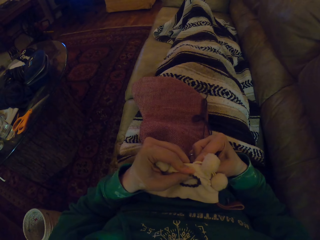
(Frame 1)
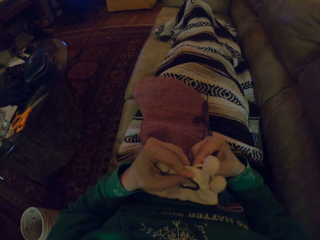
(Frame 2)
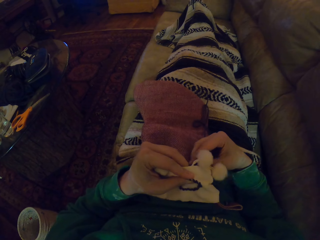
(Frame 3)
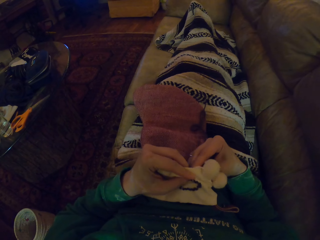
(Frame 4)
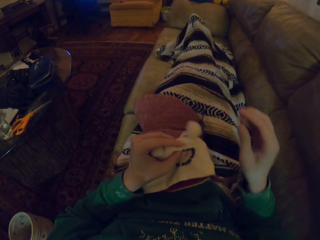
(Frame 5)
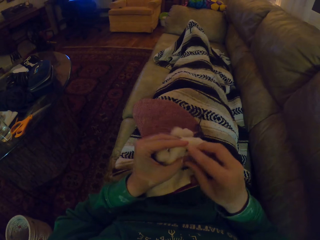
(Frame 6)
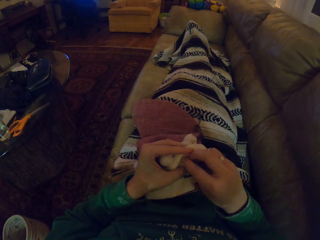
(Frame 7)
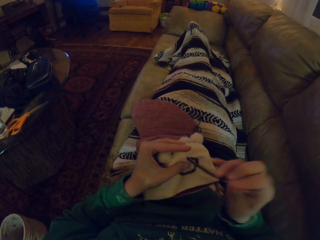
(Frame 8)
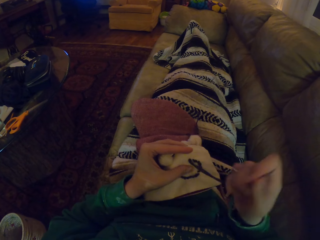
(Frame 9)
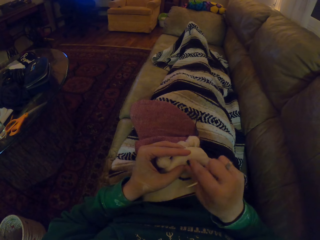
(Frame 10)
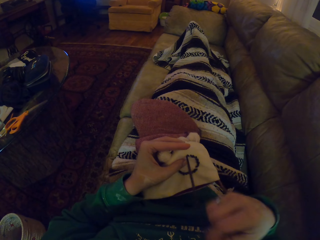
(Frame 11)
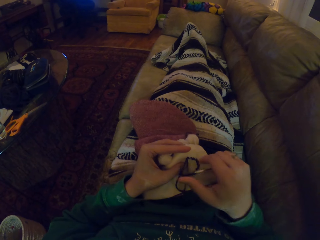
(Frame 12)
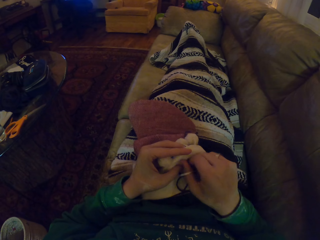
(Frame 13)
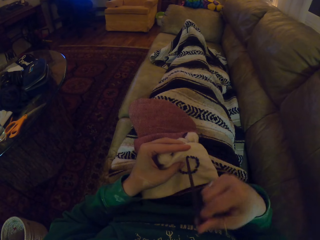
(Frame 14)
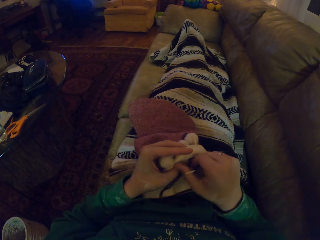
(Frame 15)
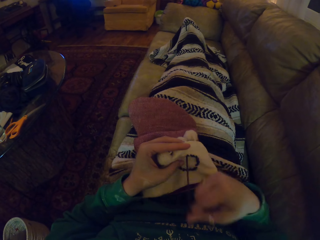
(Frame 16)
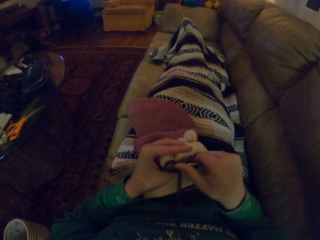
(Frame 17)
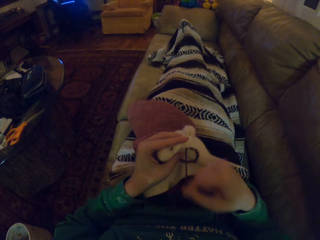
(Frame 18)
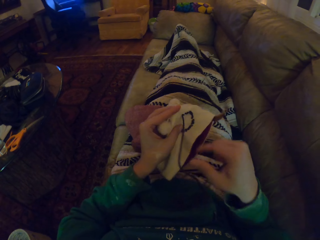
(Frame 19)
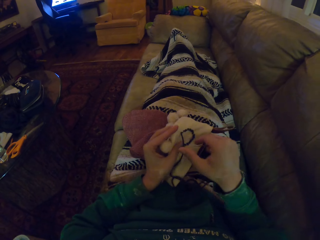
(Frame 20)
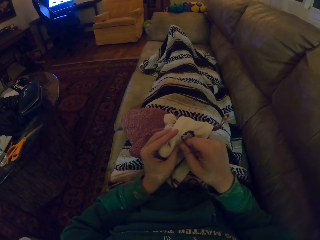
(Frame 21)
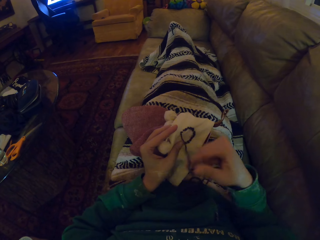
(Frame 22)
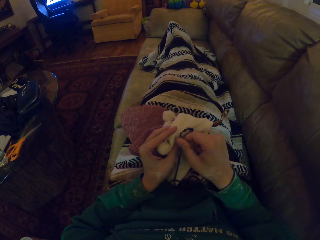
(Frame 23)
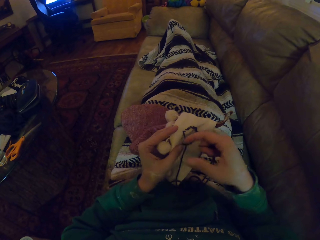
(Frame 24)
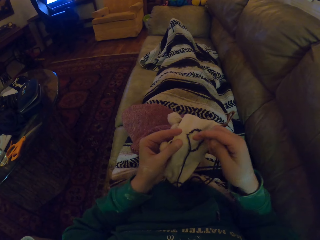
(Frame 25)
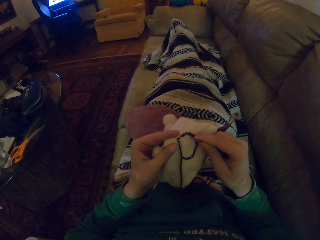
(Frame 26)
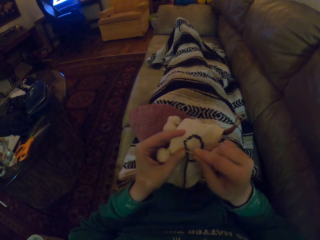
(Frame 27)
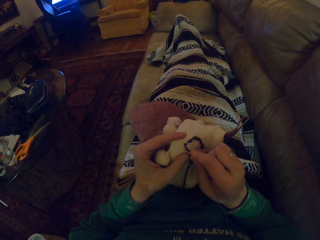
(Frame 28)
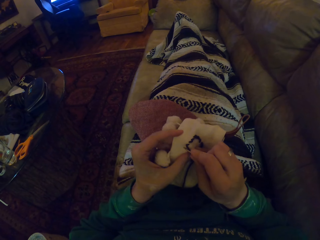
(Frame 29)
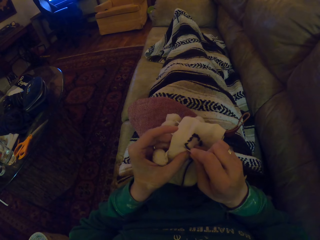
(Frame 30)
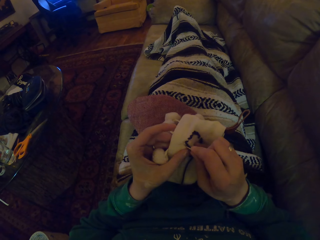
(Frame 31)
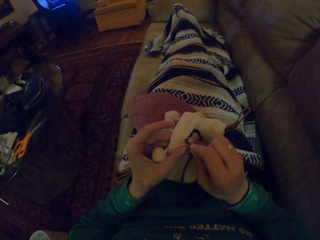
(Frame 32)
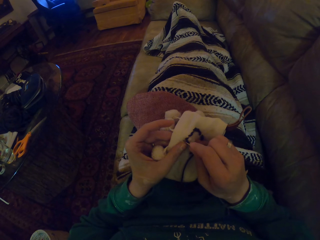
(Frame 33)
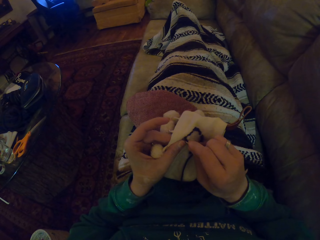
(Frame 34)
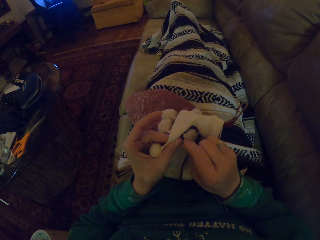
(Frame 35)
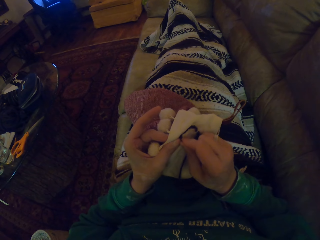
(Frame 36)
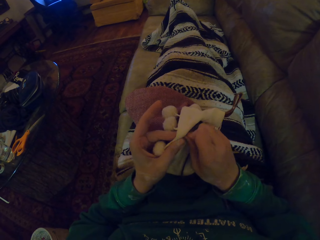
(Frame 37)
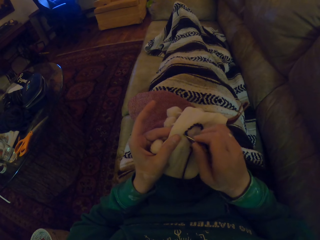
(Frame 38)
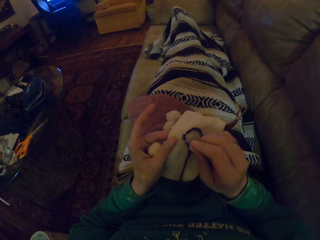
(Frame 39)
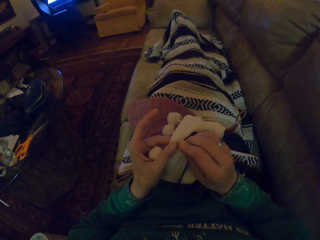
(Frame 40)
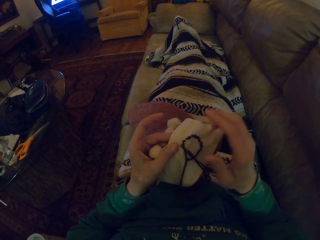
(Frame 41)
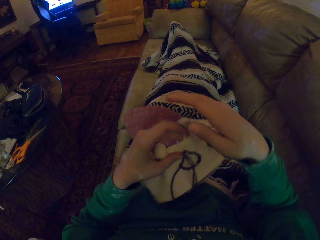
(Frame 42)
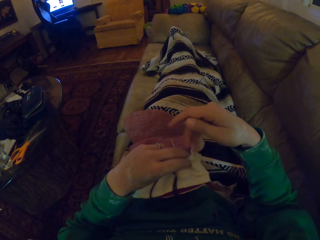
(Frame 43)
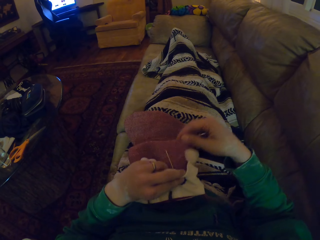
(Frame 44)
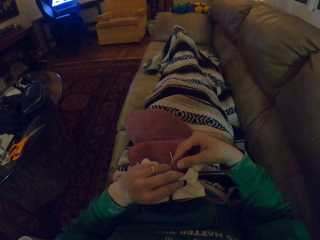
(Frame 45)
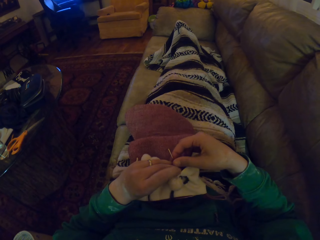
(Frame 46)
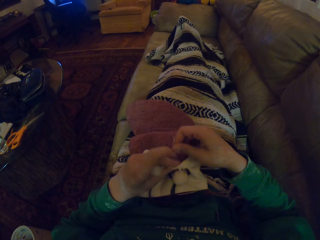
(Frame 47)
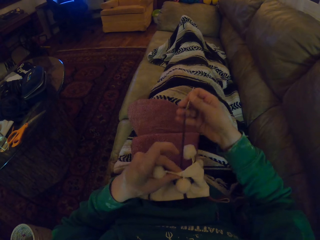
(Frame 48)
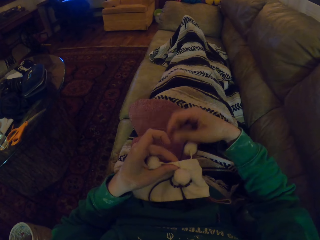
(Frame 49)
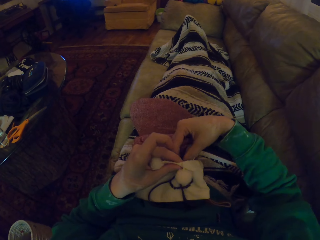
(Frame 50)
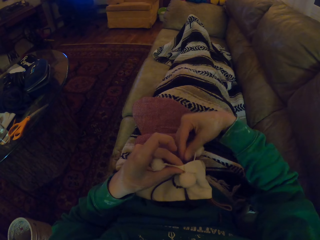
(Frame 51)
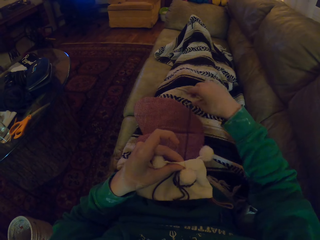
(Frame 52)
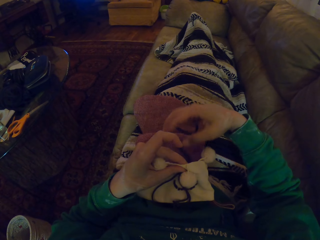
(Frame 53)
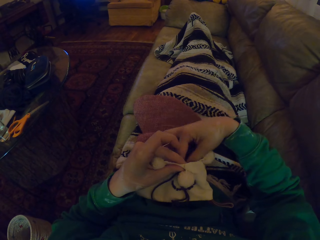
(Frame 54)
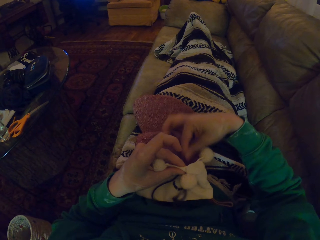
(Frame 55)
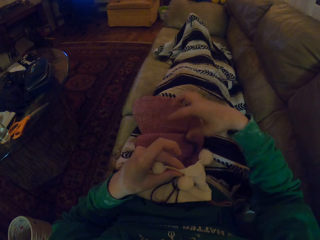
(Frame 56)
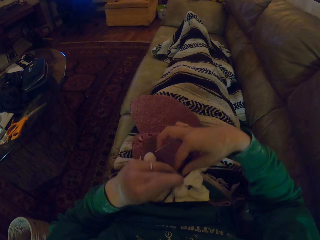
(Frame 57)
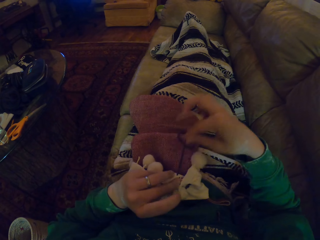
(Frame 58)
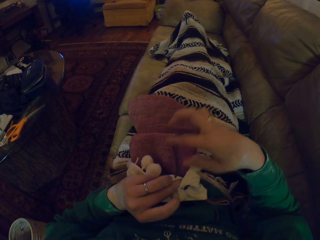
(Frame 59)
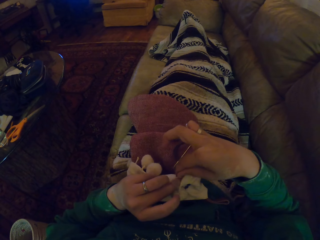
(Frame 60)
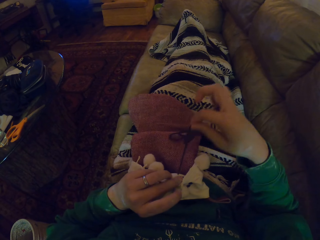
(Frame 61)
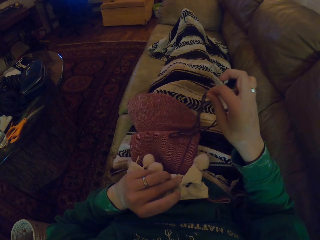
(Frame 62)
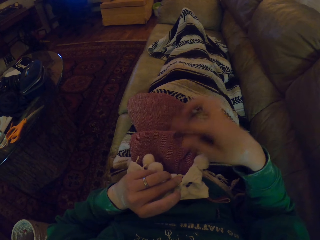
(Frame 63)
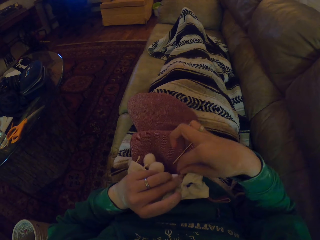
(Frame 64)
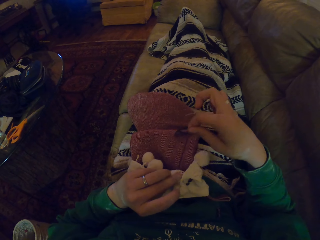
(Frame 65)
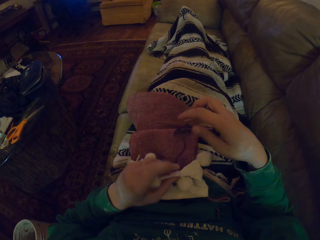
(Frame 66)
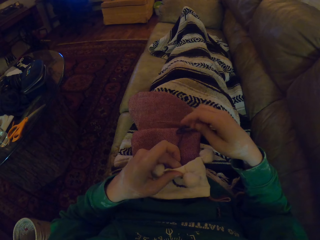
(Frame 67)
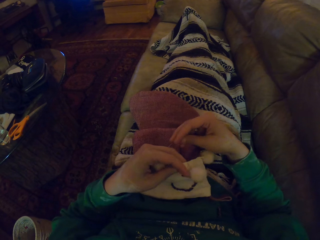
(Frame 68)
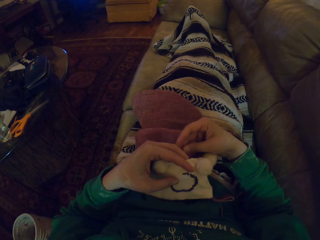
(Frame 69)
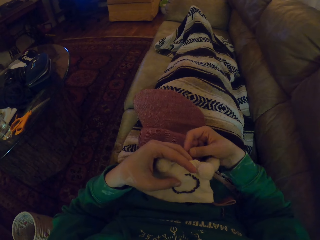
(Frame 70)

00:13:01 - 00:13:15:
The camera wearer pulls the yarn. They knit the woolen hat. They pull the yarn.

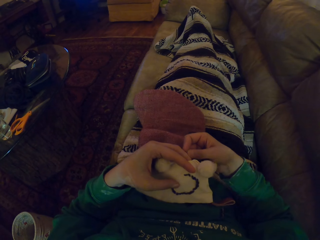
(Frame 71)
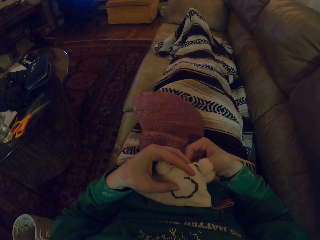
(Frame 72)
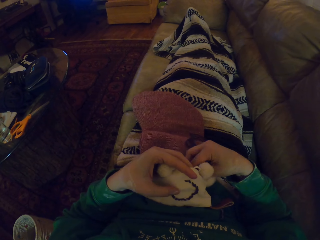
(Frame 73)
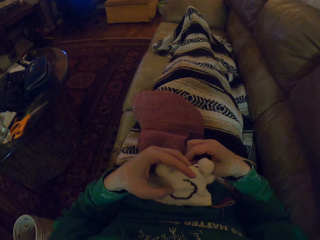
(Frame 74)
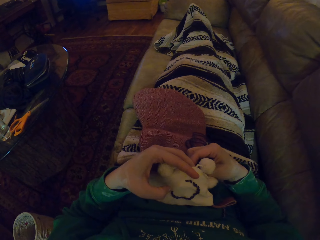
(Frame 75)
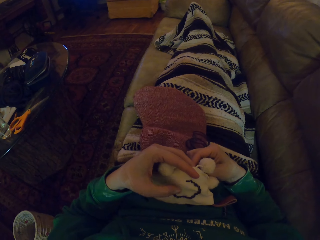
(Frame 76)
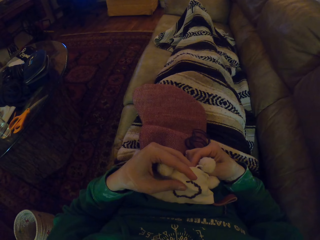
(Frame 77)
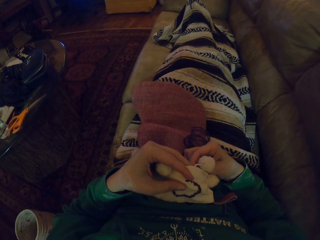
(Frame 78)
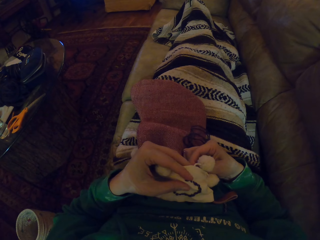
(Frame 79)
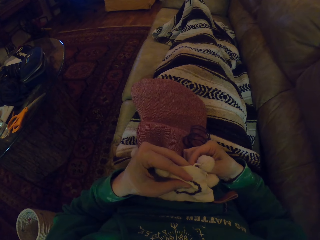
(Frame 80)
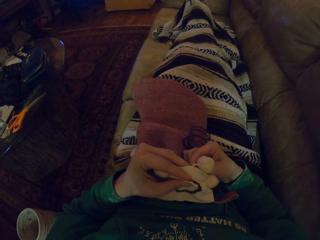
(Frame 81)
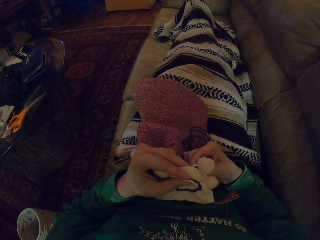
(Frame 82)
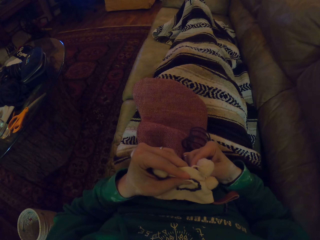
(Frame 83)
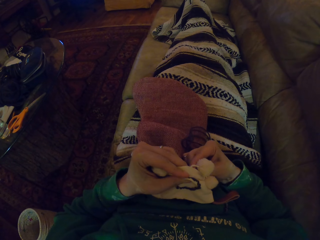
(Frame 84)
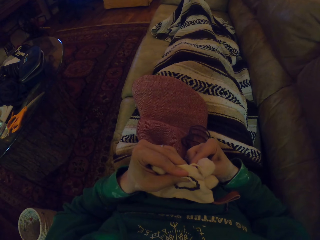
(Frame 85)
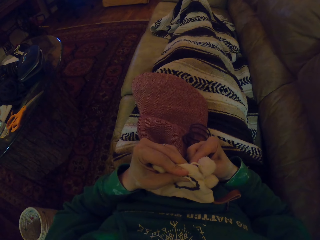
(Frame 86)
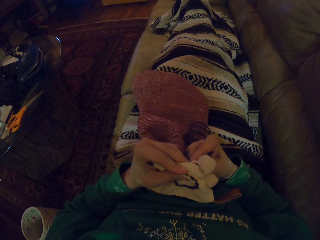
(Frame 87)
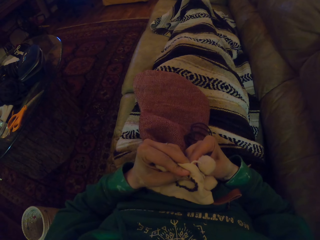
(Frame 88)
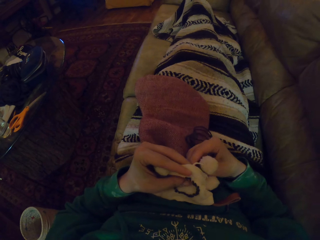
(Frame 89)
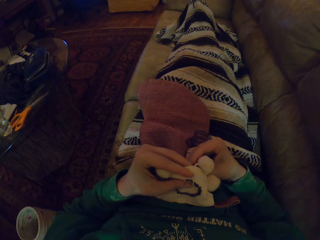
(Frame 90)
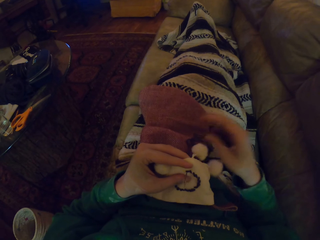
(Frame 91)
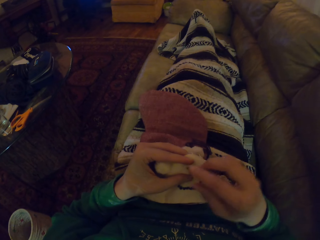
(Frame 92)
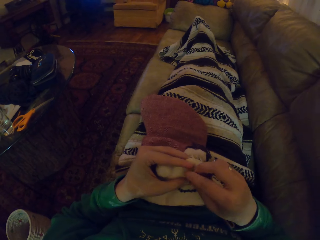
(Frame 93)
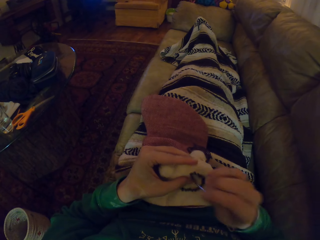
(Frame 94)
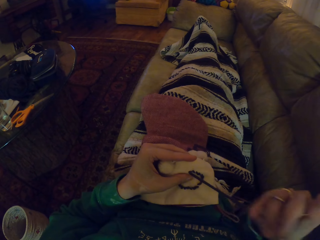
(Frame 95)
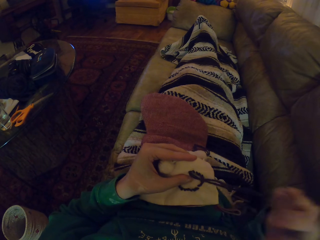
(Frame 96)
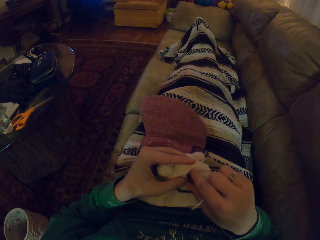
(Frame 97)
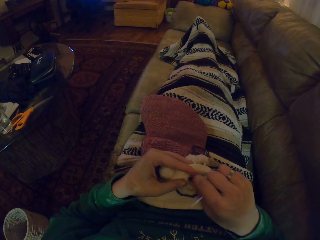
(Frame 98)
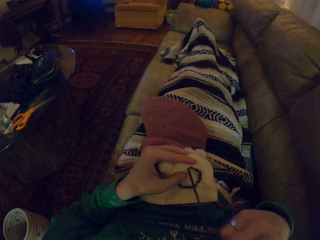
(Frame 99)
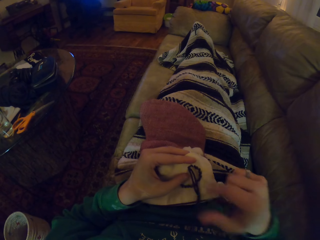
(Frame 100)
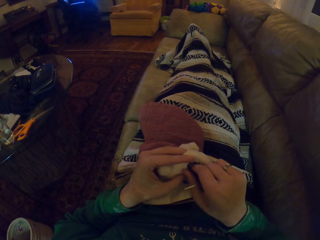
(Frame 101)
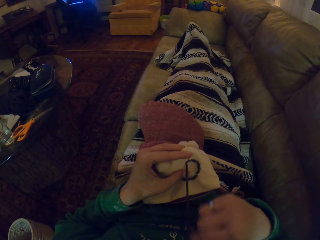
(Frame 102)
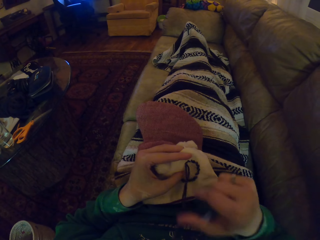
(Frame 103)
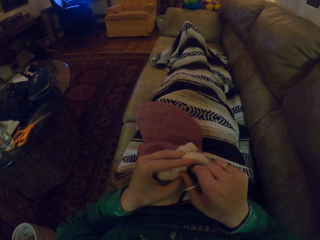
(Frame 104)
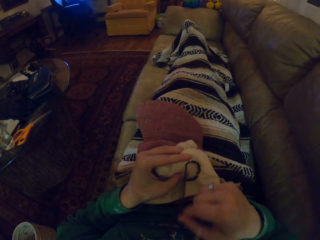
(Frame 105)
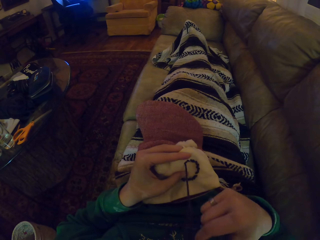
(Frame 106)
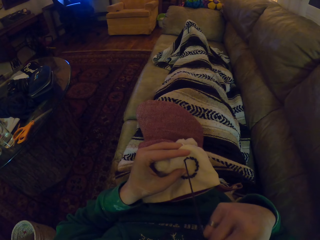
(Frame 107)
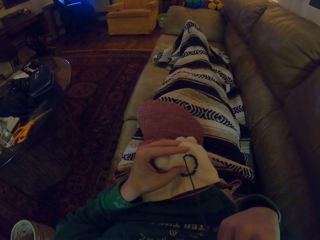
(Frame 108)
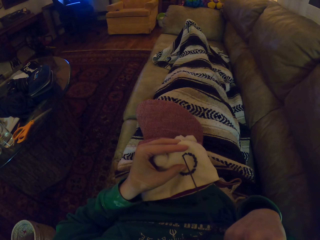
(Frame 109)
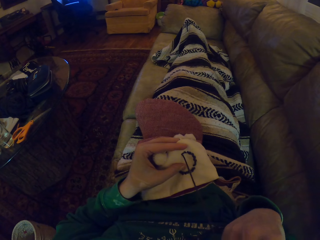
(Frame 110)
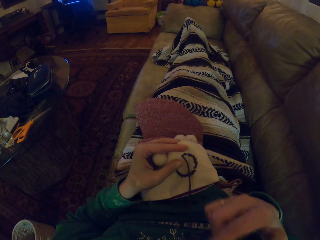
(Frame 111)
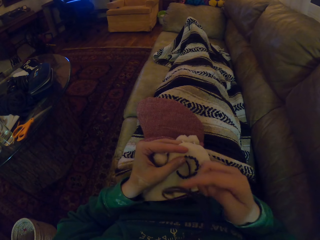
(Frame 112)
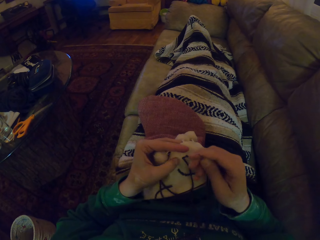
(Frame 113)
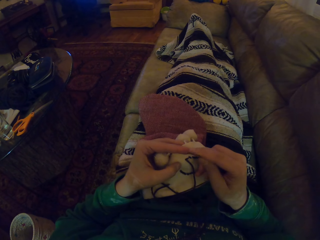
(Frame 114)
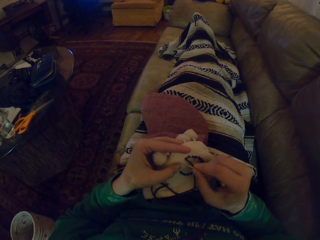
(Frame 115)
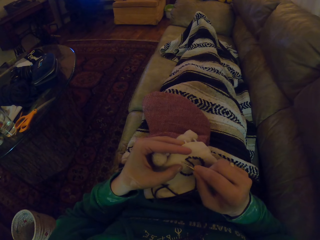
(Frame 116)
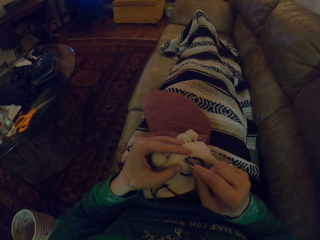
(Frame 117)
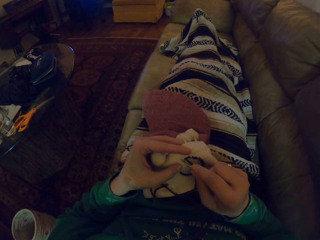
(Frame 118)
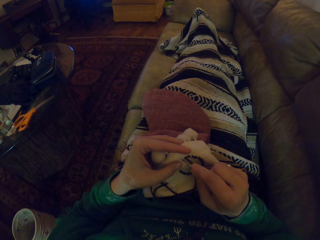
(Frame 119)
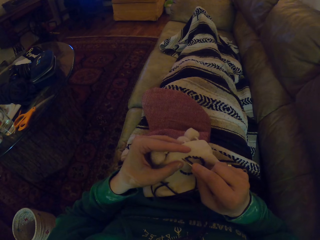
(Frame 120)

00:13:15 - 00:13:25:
The camera wearer knits the woolen hat.
